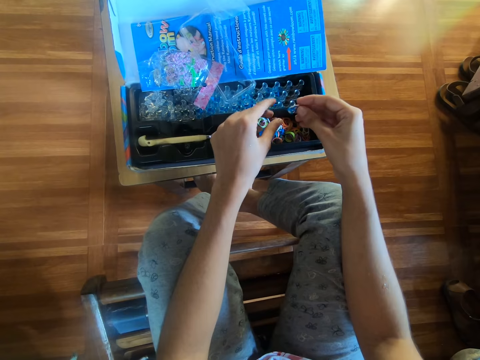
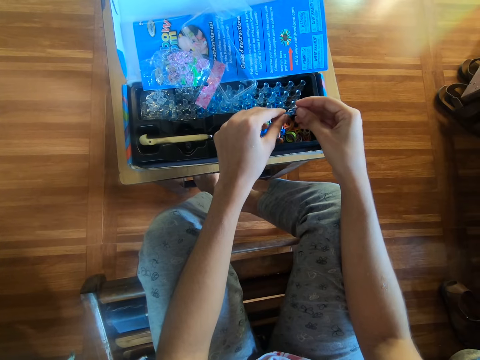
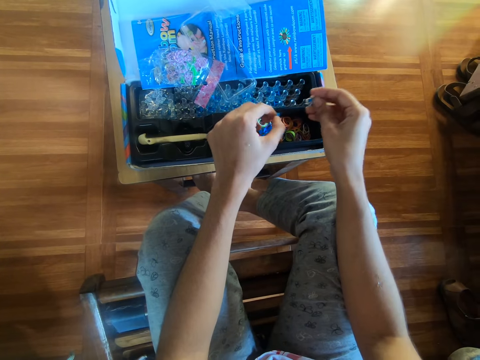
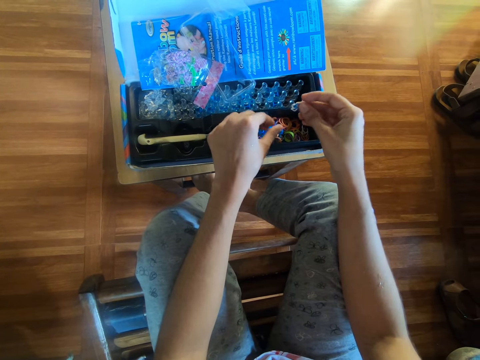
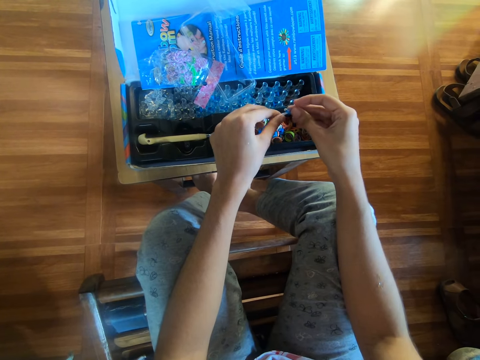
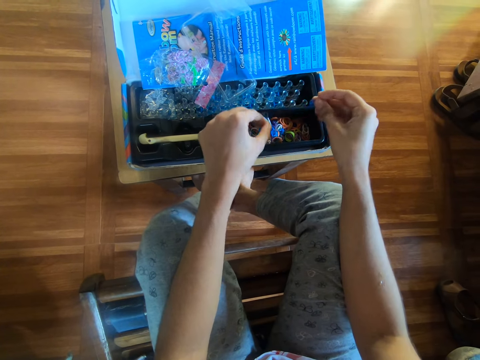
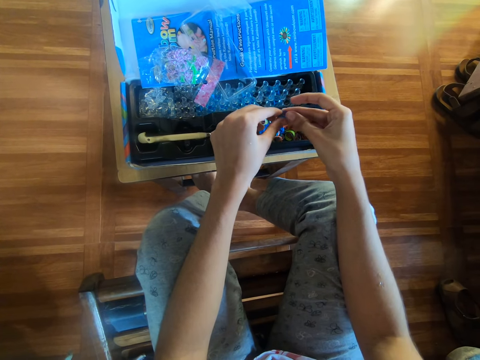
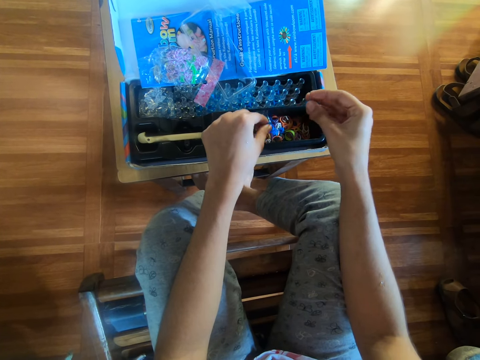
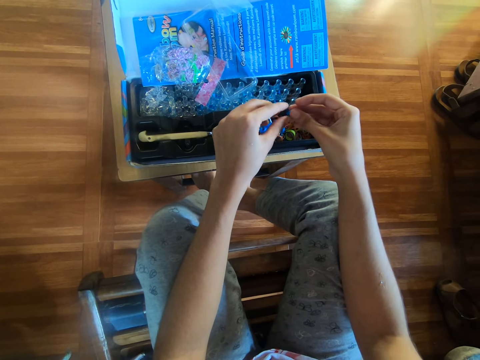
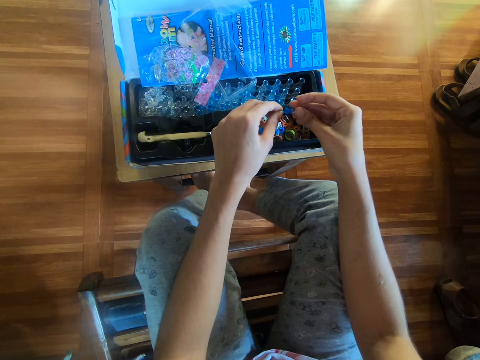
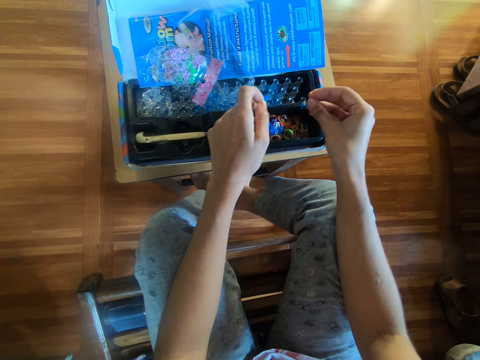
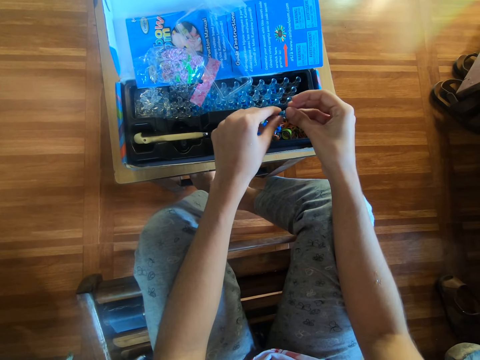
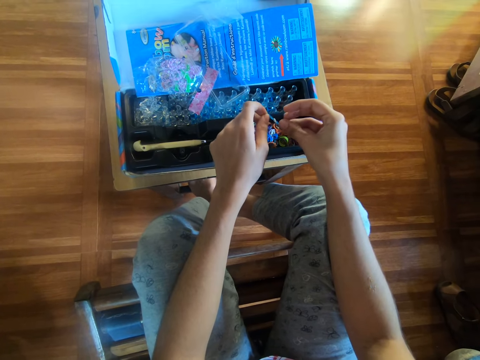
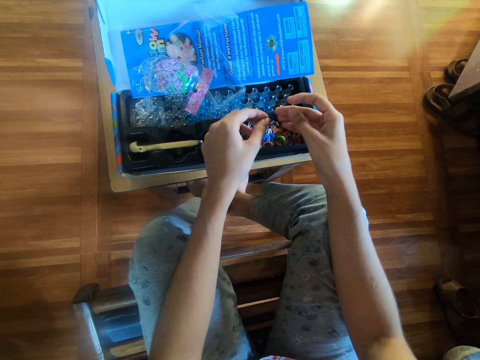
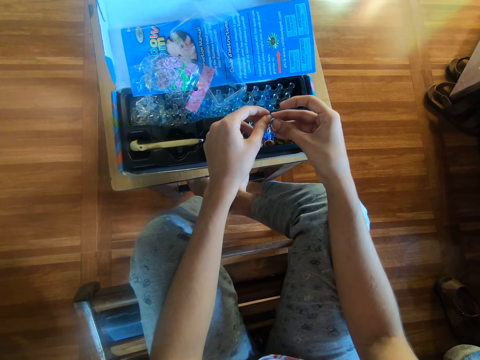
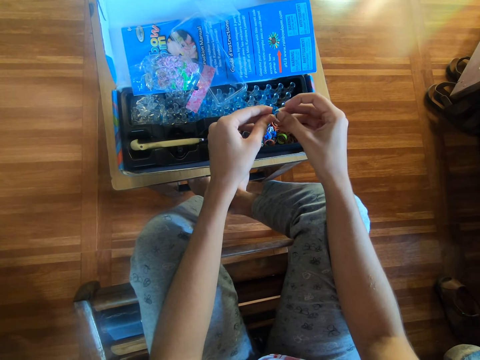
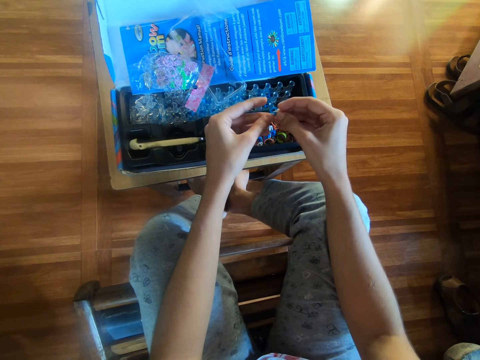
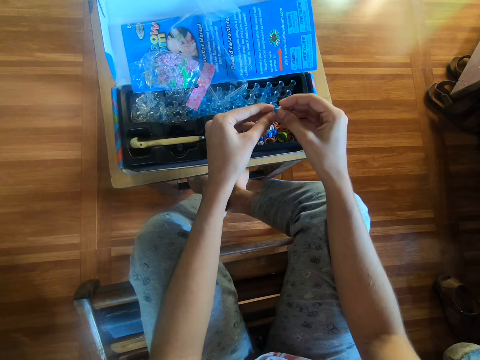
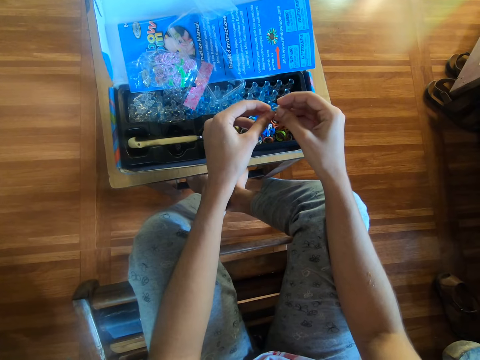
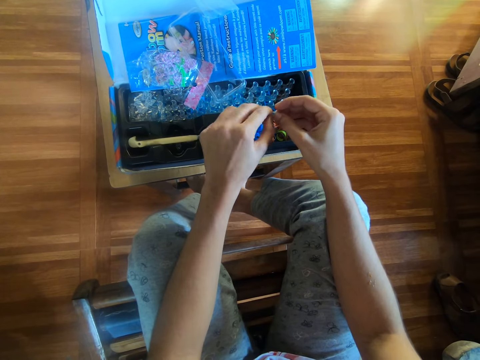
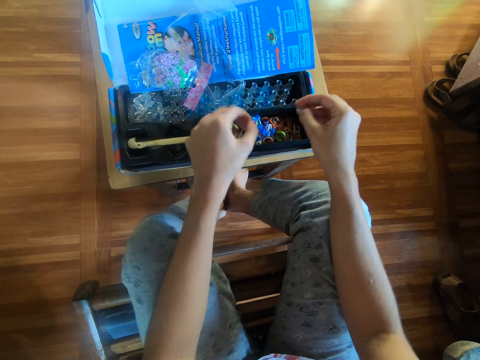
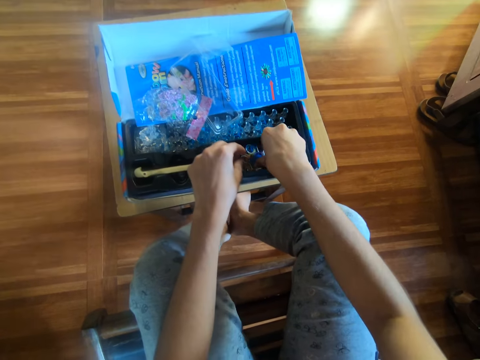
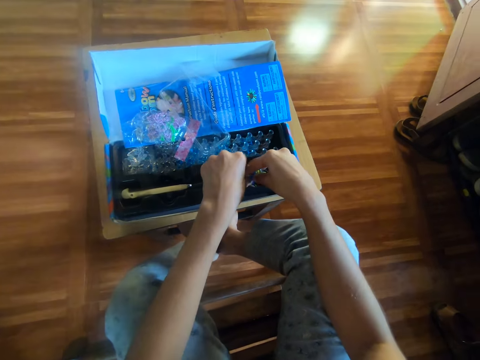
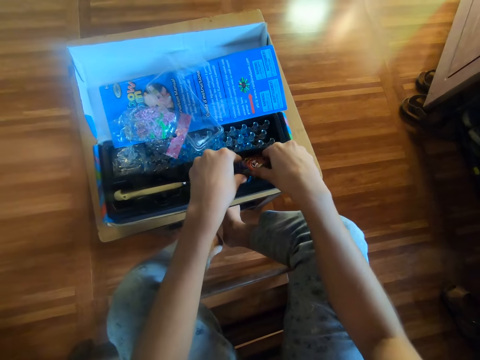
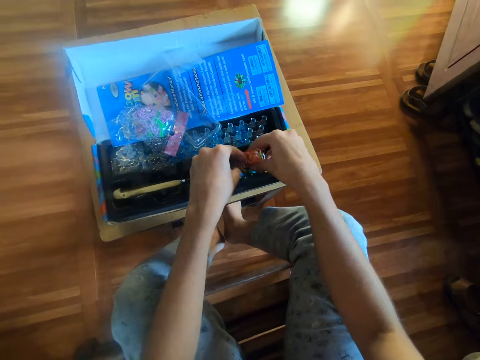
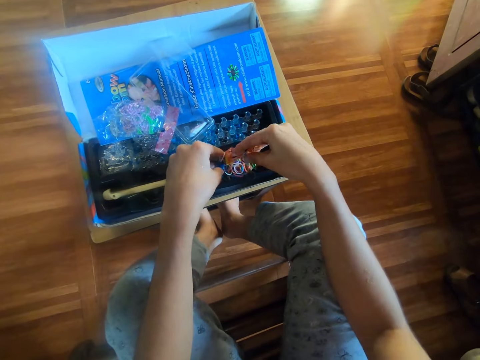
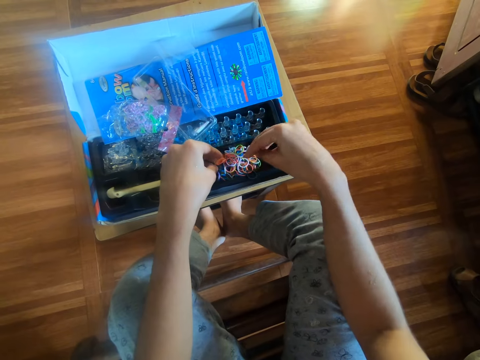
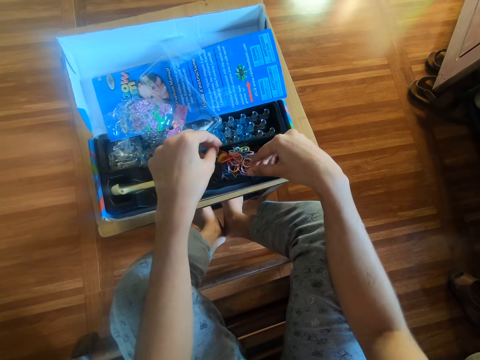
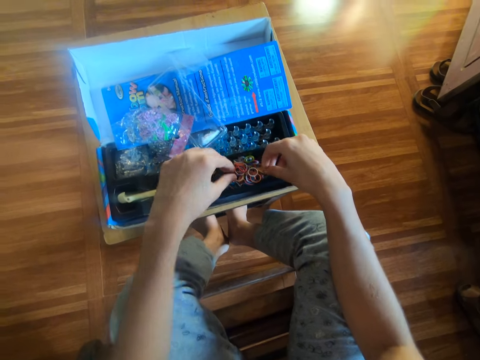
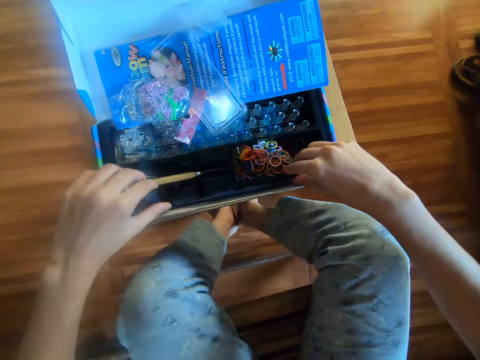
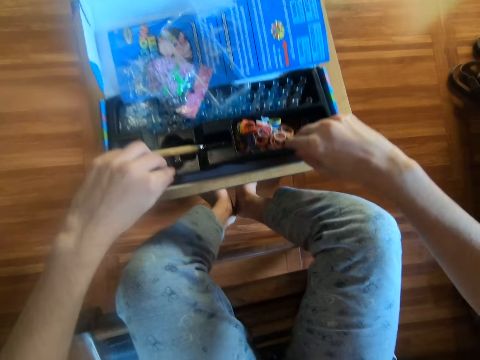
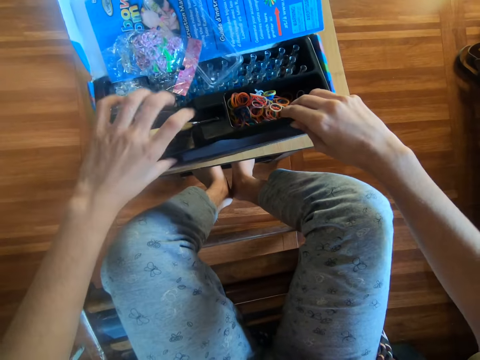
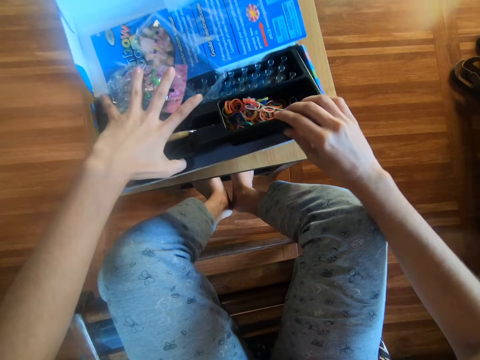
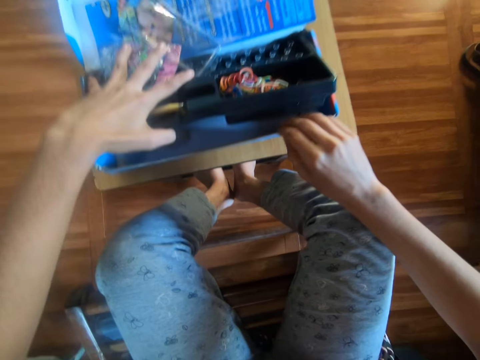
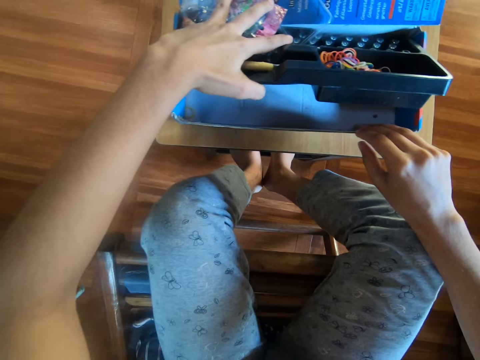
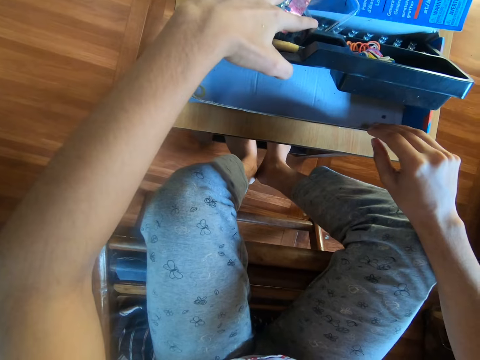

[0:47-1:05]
The camera wearer drops another rubber band on the black container with his left hand. He separates the rubber bands with his hands. He drops another rubber band on the black container with his left hand. He separates the rubber bands with his hands. He drops another rubber band on the black container with his left hand. He separates the rubber bands with his hands. He drops another rubber band on the black container with his left hand. He separates the rubber bands with his hands. He drops another rubber band on the black container with his left hand. He separates the rubber bands with his hands. He drops another rubber band on the black container with his left hand. He examines the rubber bands with his hands. He shuffles the rubber bands inside the box. He lifts the black container off the blue carton with his hands.

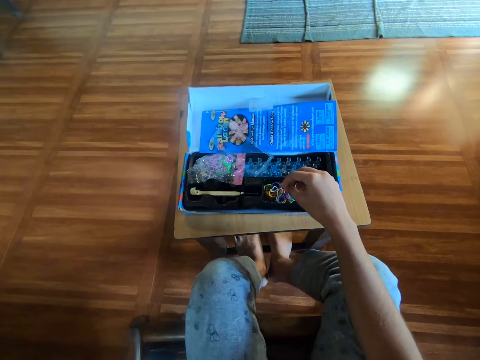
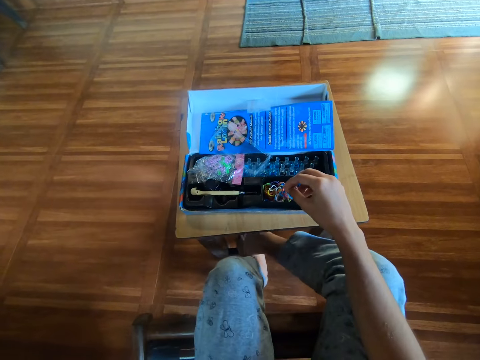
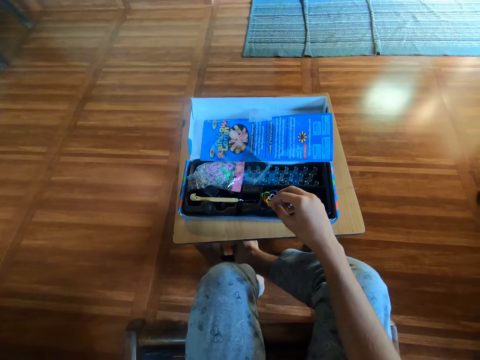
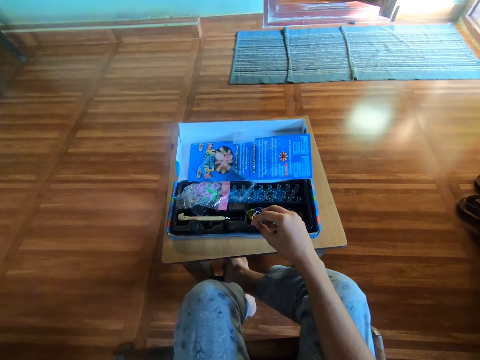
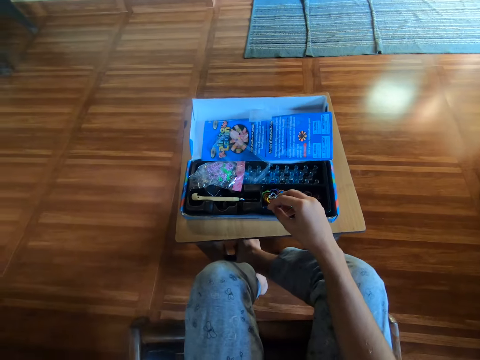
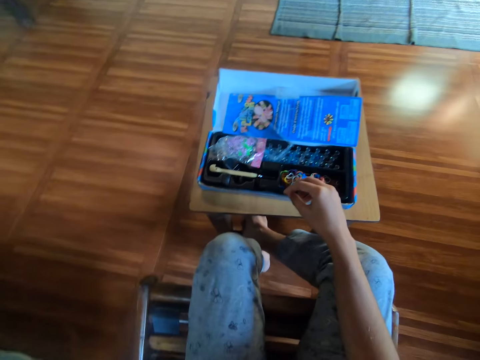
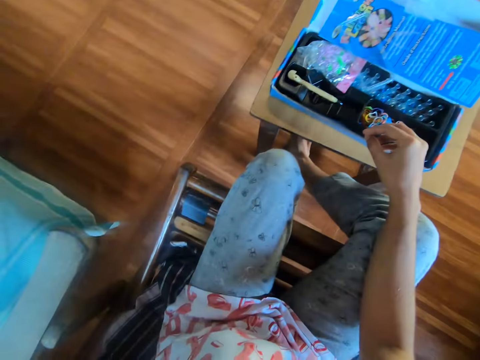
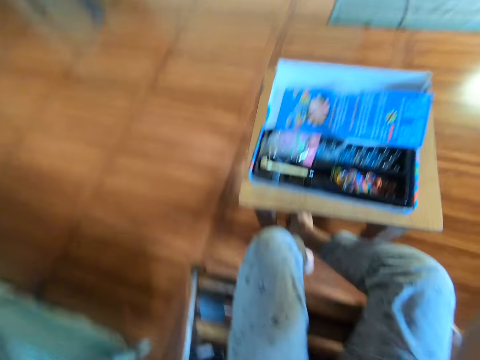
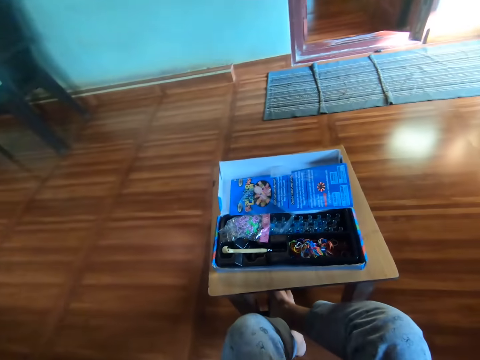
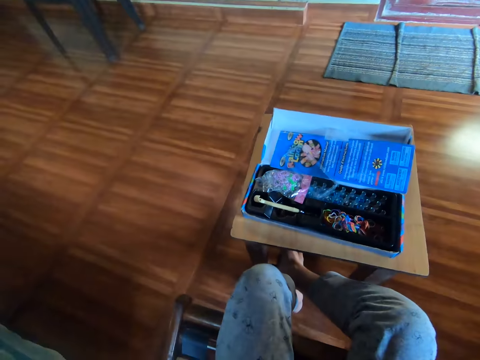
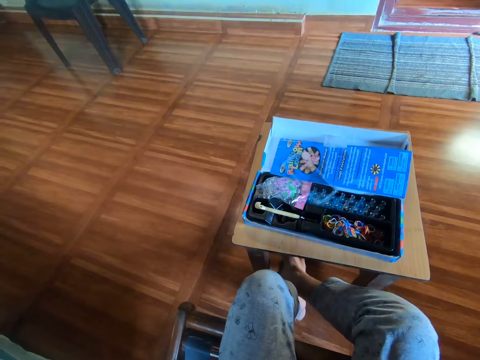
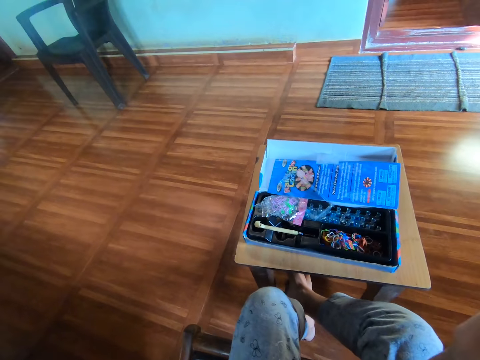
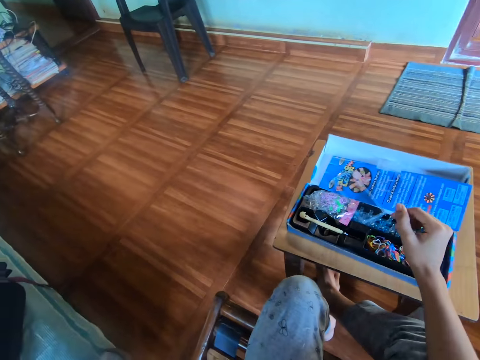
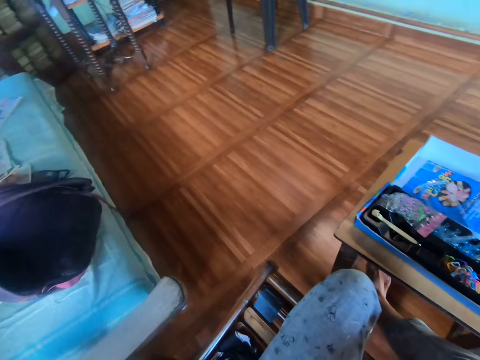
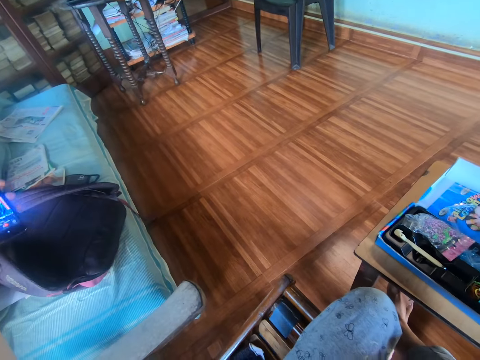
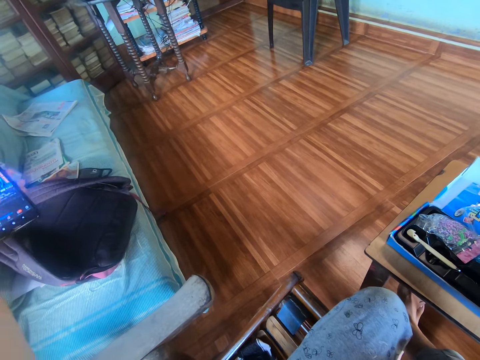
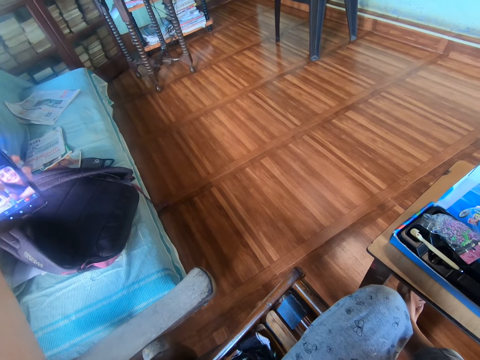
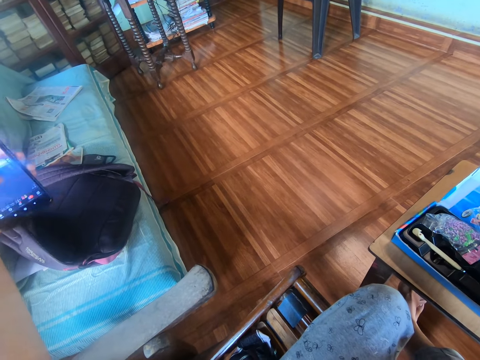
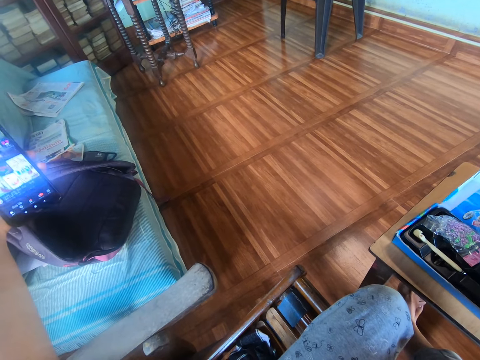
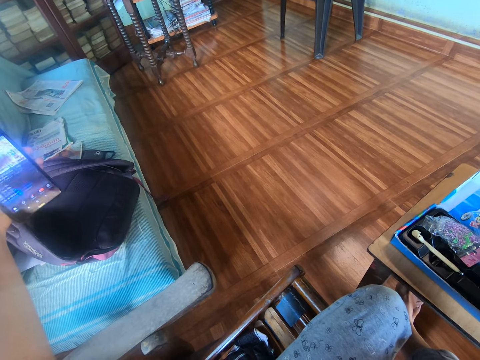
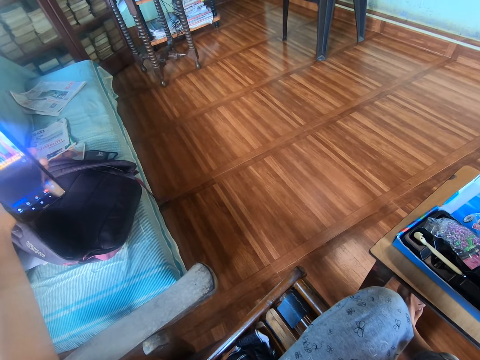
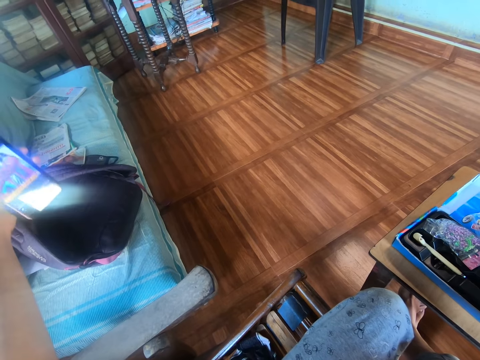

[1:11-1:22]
The camera wearer looks around. He lifts his right hand towards the camera. He picks up the phone. He operates the phone with his left hand.
